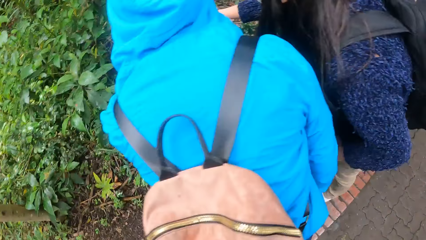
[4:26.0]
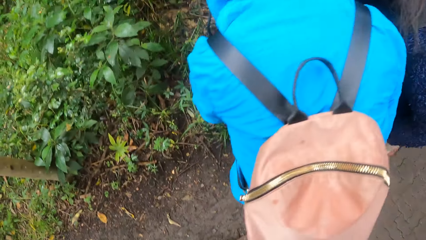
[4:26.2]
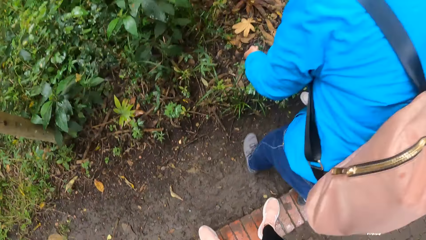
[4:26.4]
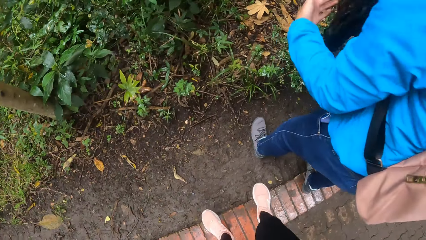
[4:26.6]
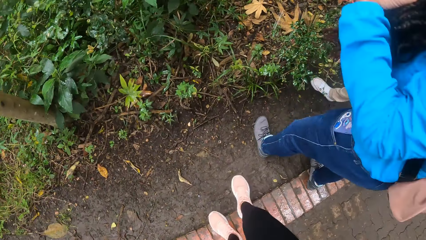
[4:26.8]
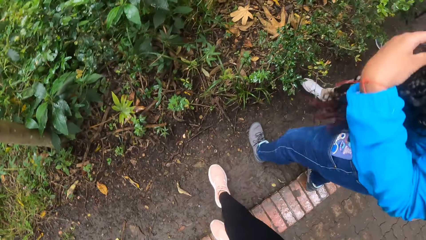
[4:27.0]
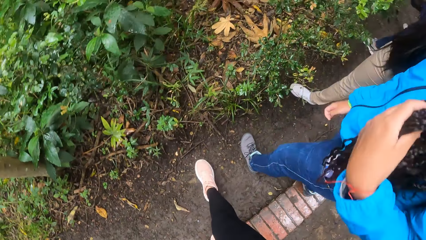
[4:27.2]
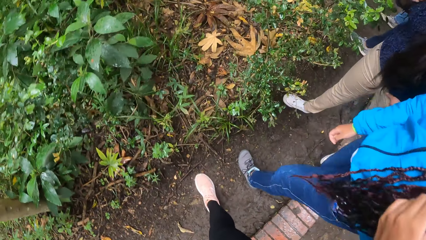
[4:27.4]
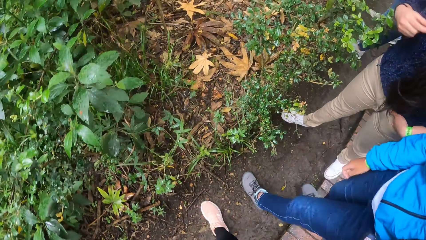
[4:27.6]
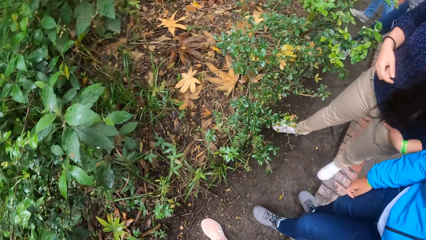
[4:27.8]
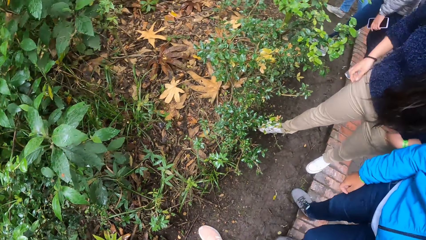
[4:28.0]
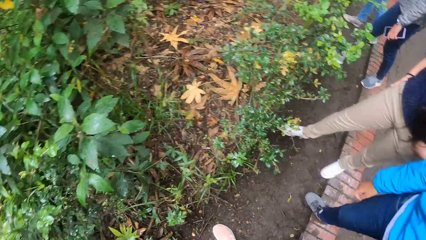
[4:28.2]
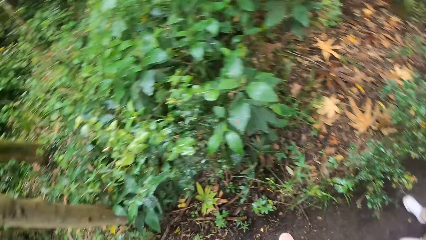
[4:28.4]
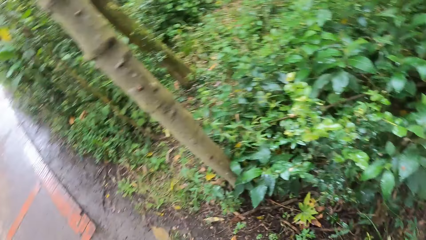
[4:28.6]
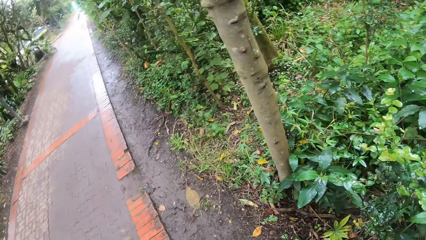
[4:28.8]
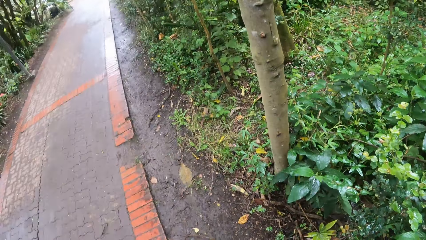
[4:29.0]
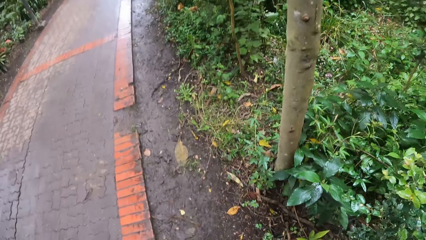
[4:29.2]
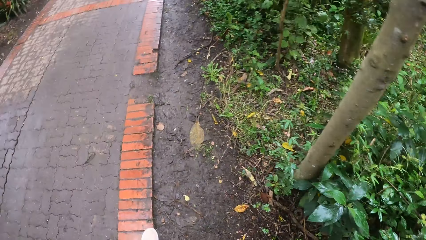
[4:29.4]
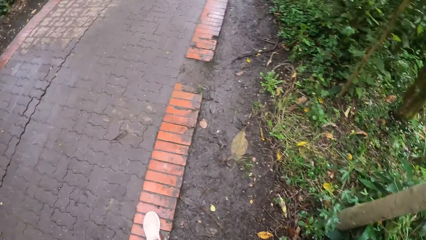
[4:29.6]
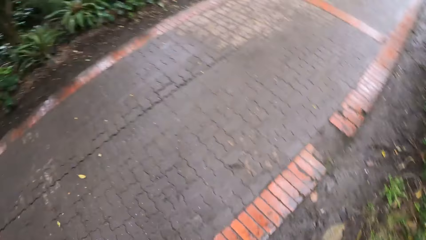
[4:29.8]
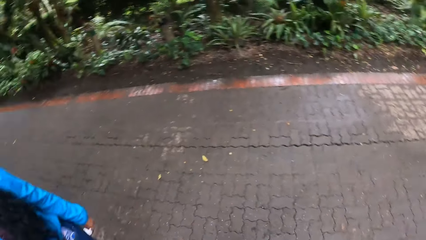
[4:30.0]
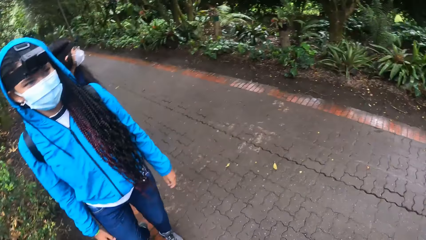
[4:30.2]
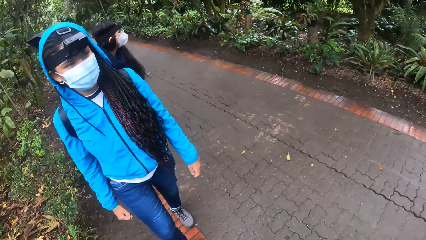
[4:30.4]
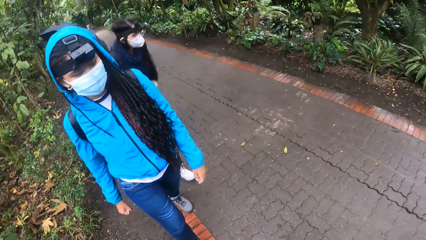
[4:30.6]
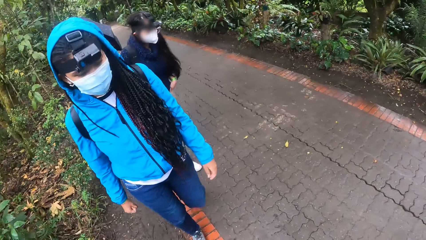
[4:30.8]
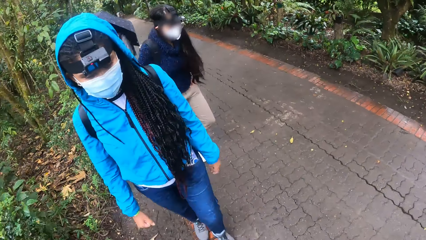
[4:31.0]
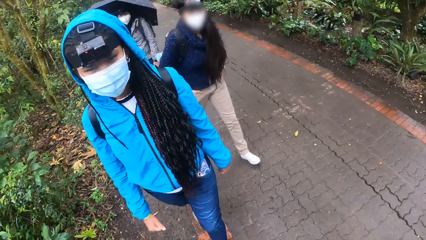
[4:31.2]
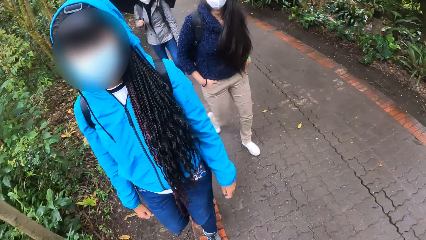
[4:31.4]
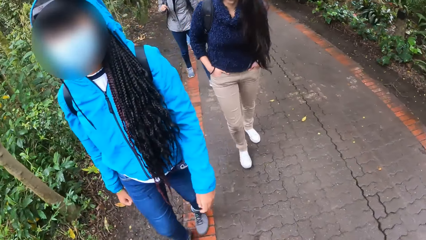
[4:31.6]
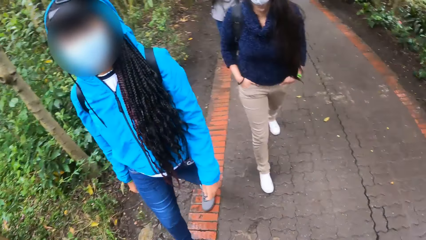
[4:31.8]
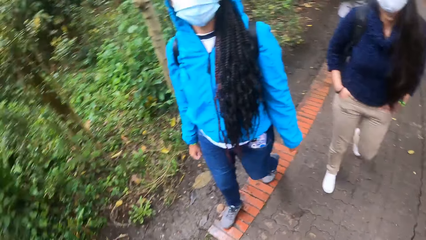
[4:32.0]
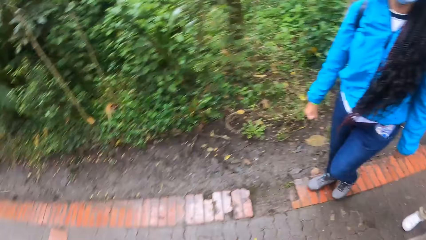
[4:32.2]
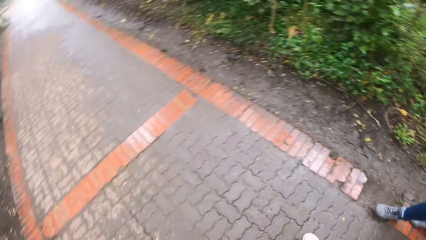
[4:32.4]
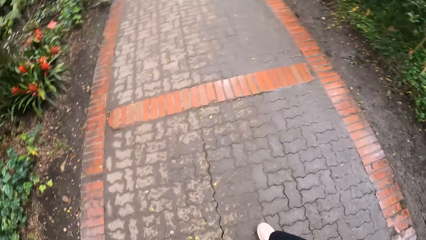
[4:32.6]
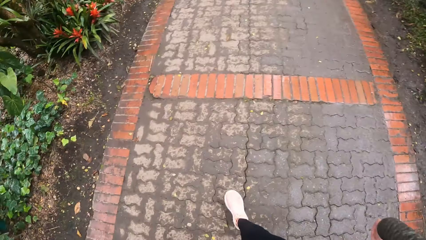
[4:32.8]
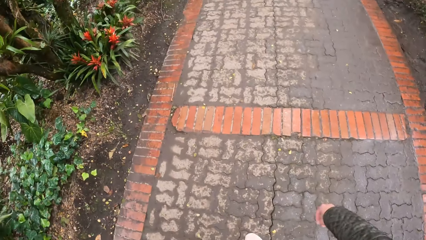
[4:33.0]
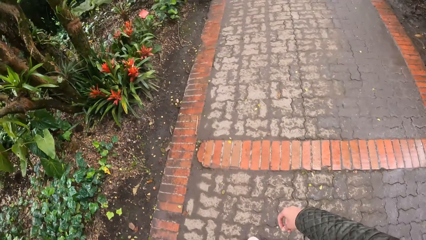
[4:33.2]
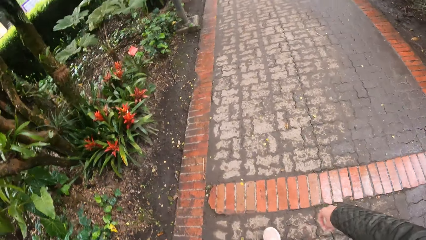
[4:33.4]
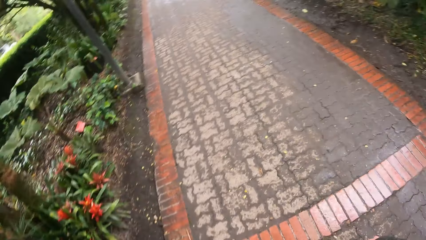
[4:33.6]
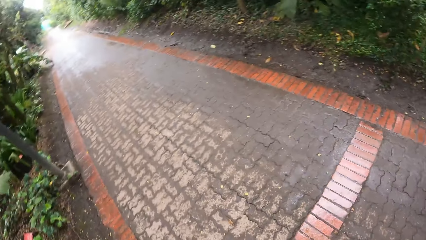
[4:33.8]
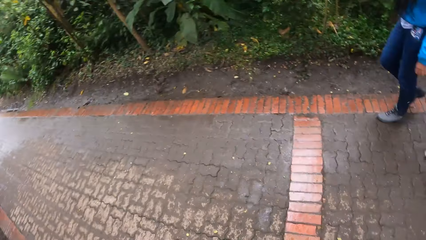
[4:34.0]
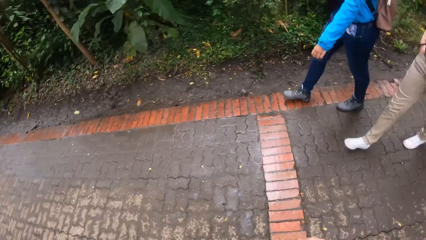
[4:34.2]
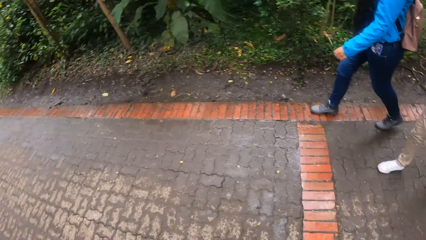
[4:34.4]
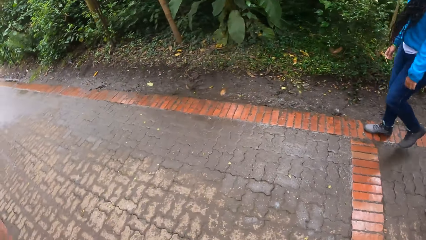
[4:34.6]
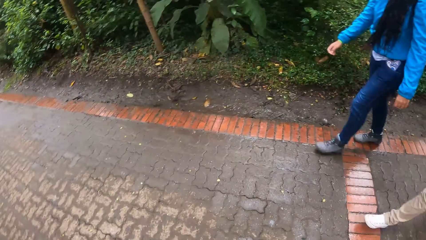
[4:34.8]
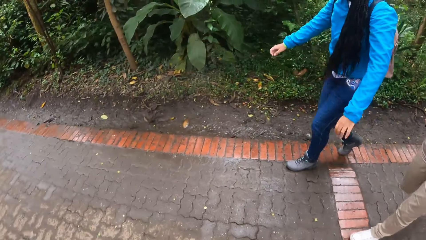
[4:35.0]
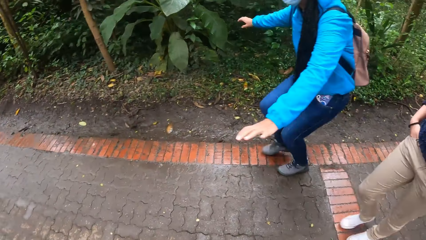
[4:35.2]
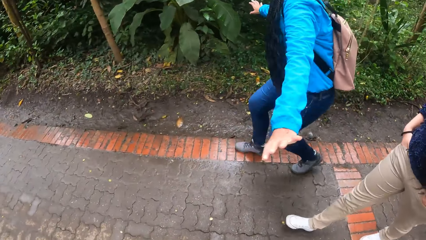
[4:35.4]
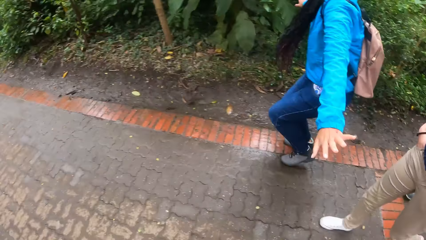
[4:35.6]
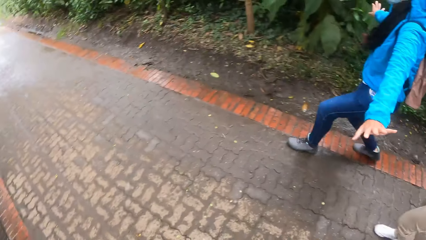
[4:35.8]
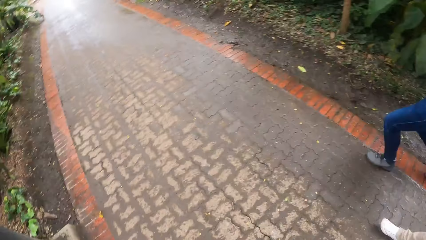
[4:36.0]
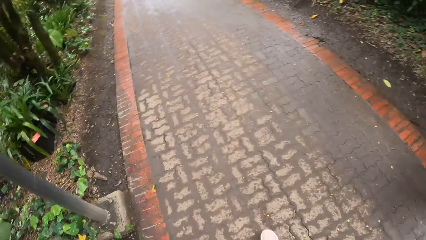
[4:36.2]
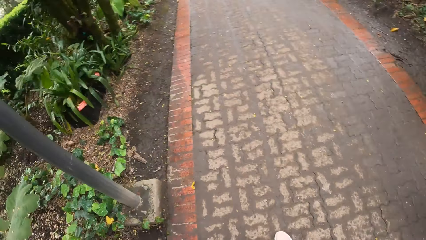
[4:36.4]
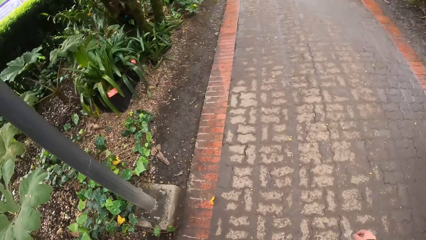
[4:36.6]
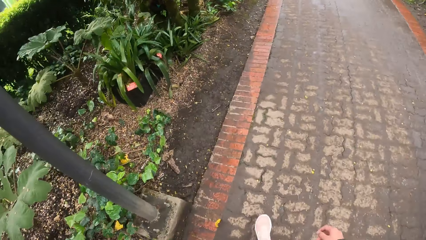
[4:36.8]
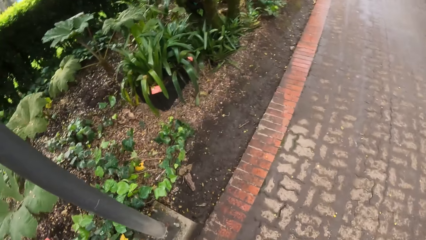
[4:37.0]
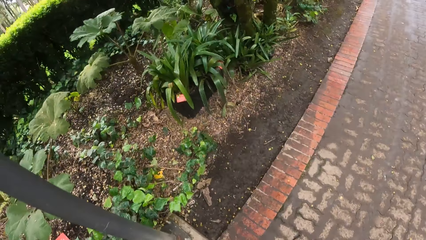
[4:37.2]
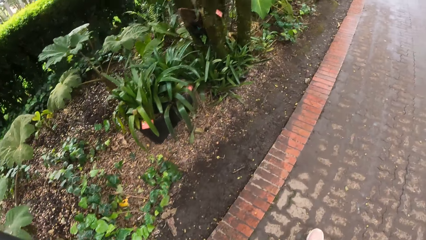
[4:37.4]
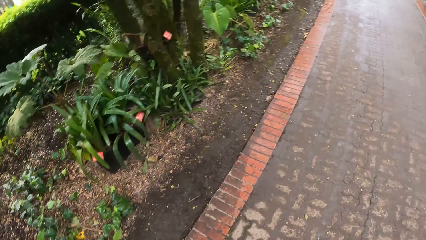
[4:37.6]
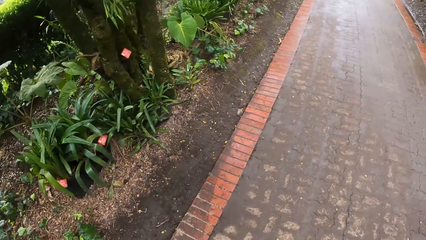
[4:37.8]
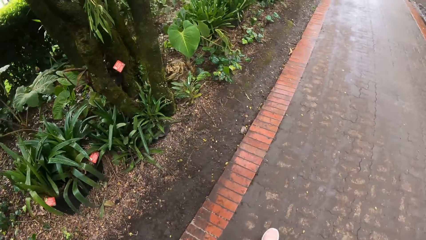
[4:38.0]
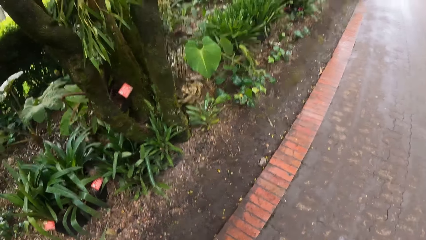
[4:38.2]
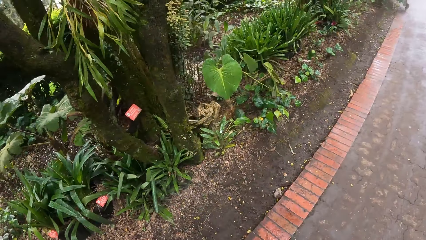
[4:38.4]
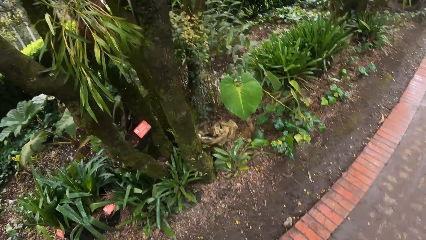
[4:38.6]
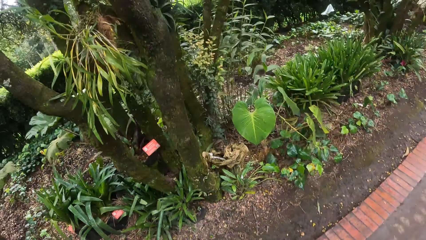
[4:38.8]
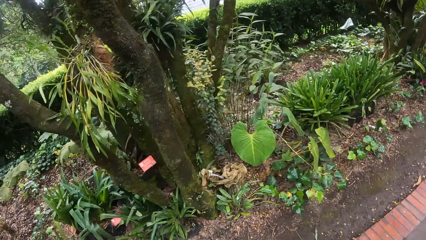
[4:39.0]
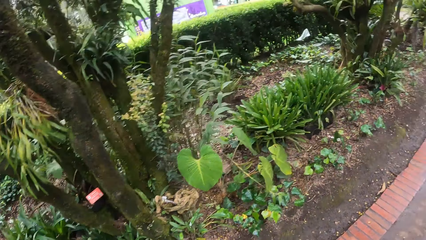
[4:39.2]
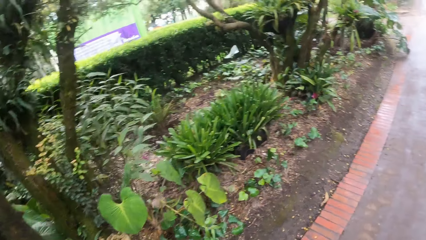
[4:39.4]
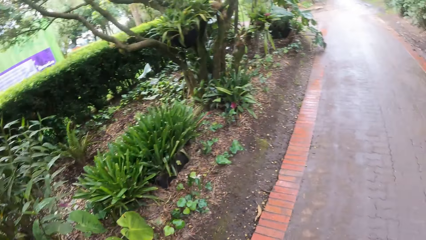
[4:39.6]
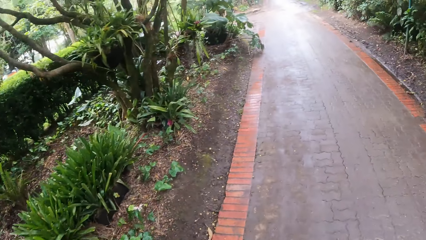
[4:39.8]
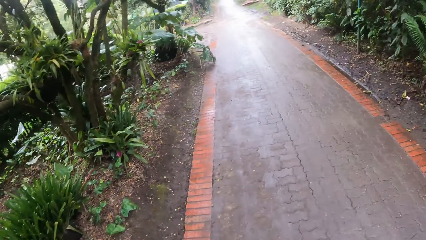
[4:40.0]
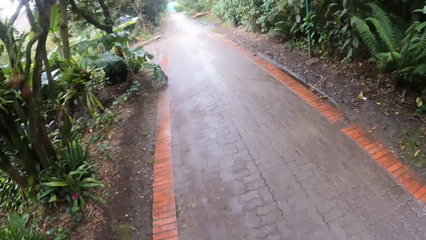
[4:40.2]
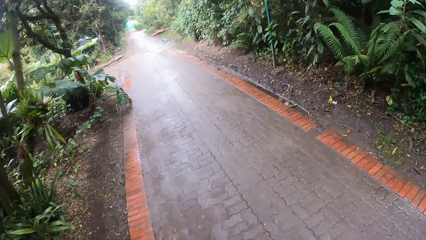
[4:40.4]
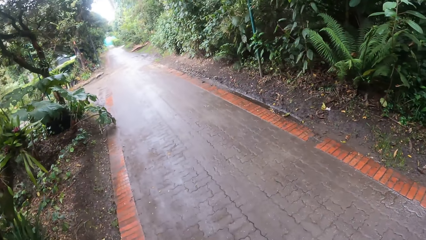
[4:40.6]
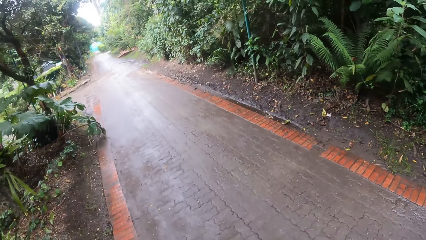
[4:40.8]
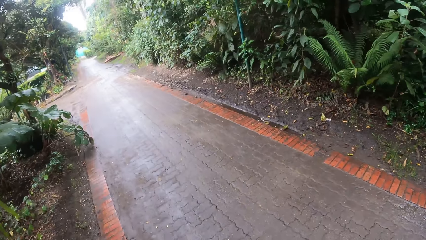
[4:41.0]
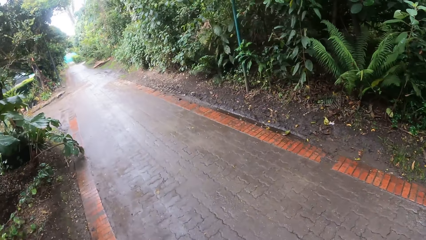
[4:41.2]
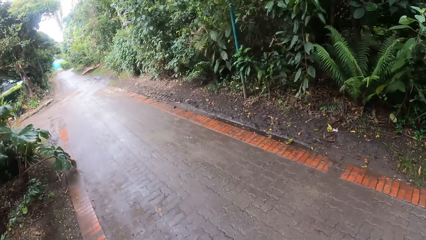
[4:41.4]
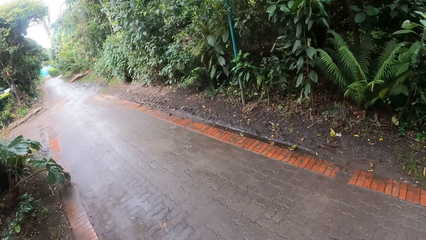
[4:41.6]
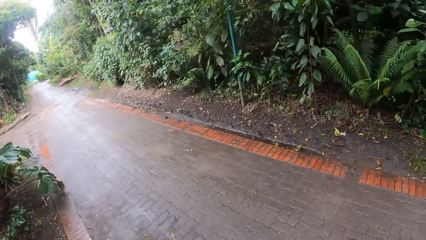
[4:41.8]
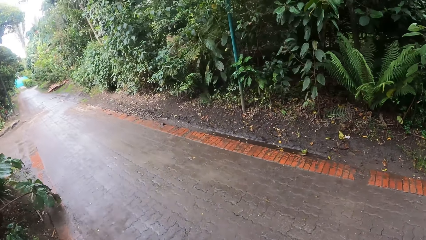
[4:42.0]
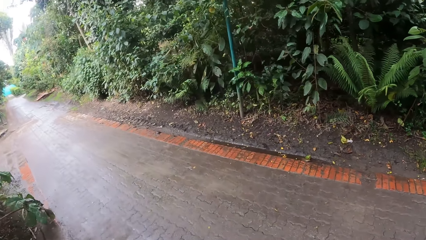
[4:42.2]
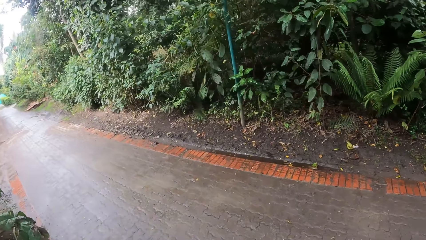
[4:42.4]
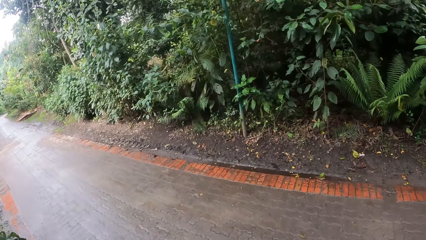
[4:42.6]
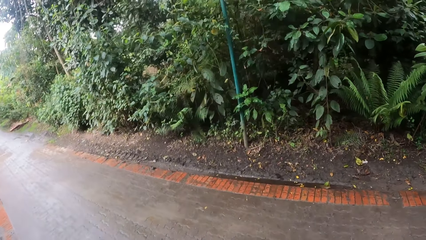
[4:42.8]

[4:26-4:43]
The camera wearer walks in the park.
